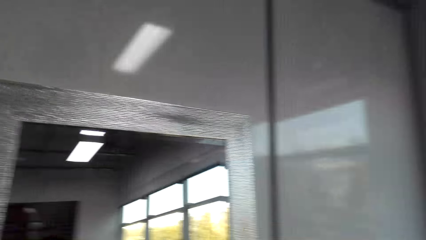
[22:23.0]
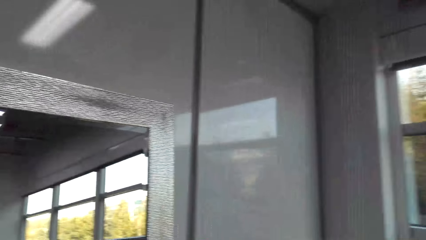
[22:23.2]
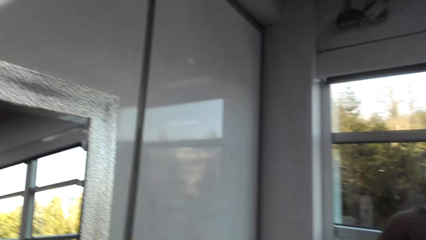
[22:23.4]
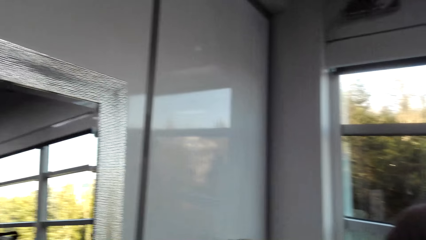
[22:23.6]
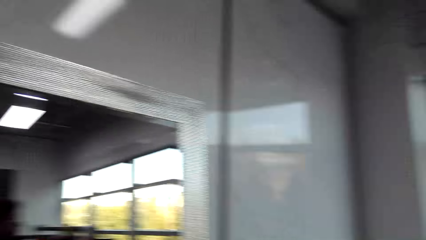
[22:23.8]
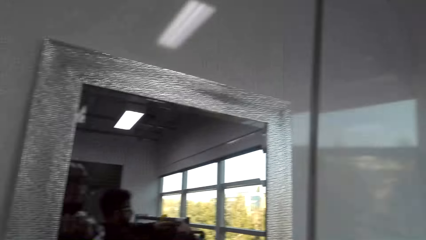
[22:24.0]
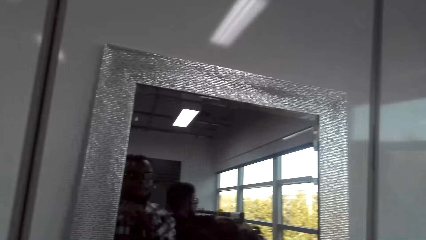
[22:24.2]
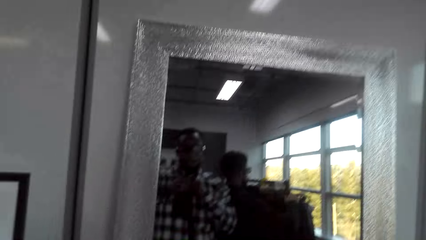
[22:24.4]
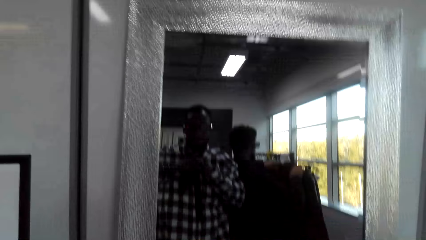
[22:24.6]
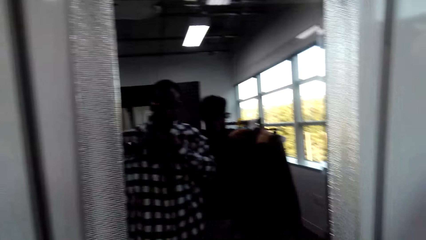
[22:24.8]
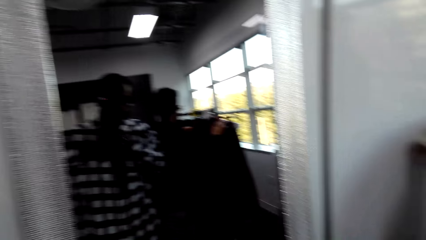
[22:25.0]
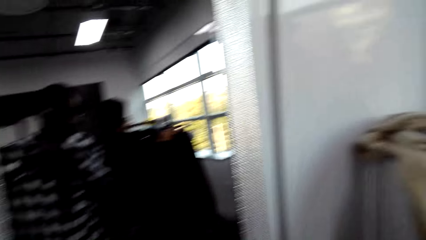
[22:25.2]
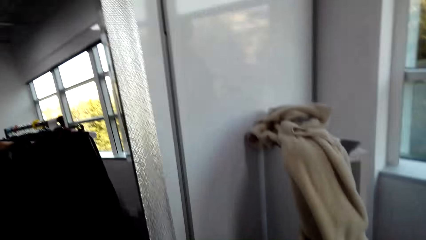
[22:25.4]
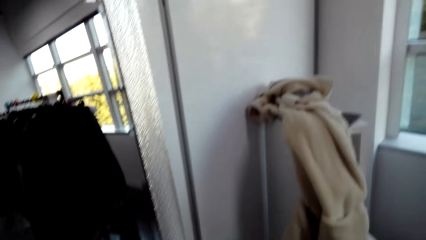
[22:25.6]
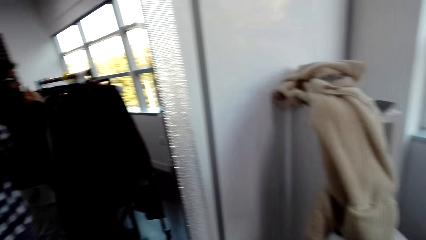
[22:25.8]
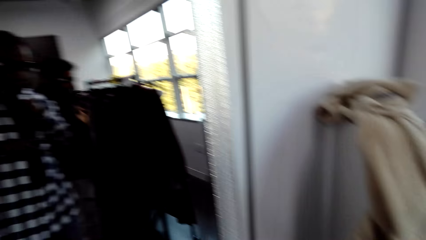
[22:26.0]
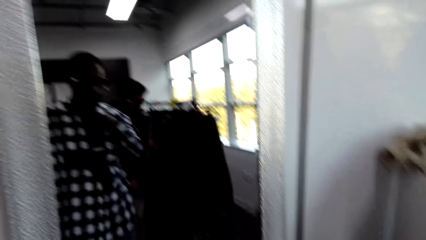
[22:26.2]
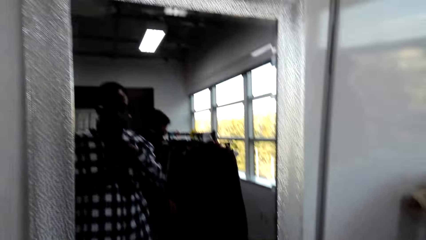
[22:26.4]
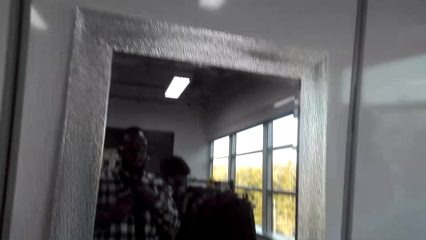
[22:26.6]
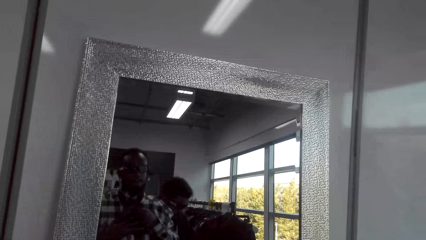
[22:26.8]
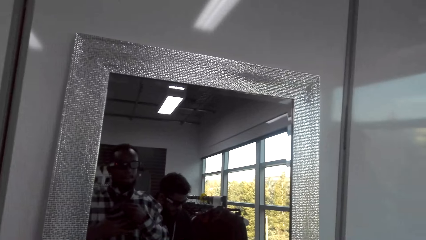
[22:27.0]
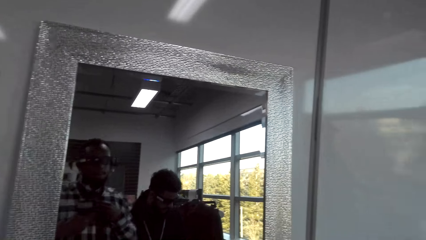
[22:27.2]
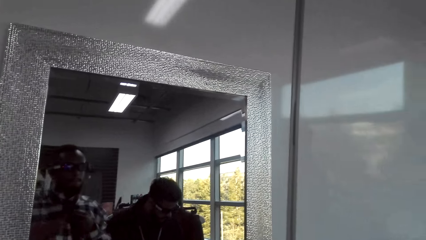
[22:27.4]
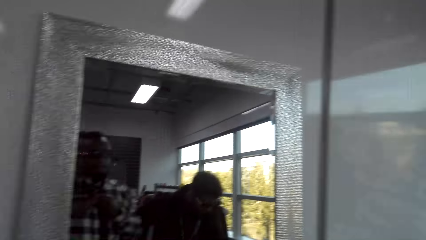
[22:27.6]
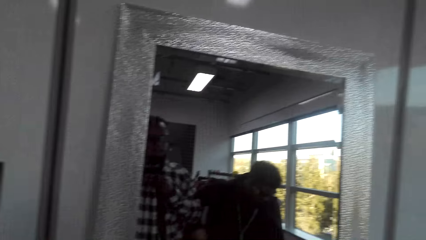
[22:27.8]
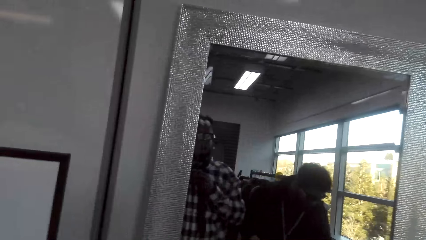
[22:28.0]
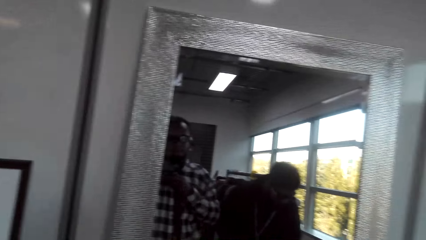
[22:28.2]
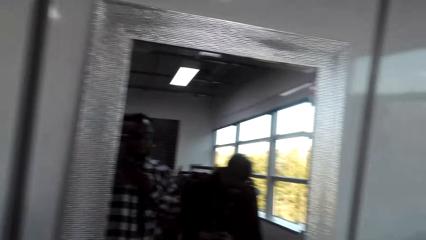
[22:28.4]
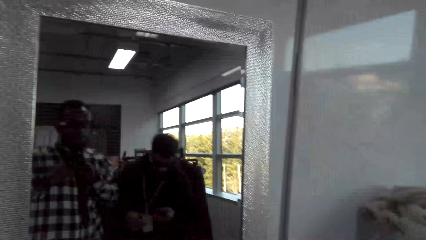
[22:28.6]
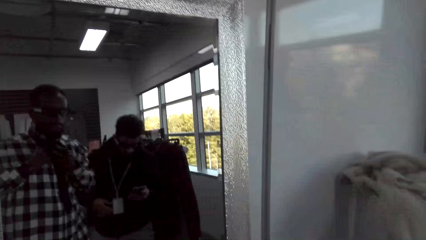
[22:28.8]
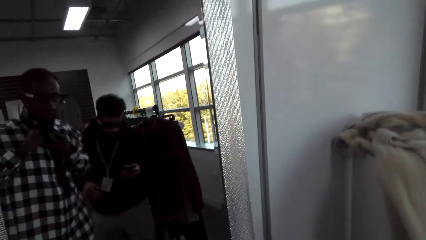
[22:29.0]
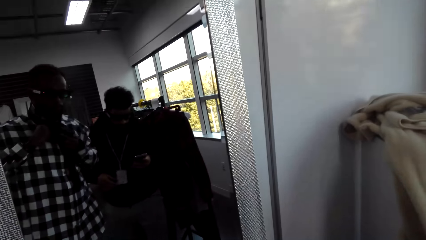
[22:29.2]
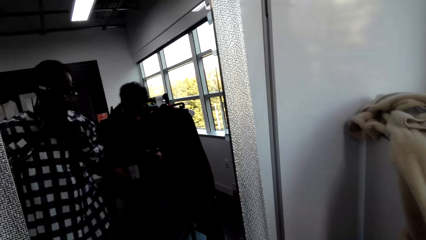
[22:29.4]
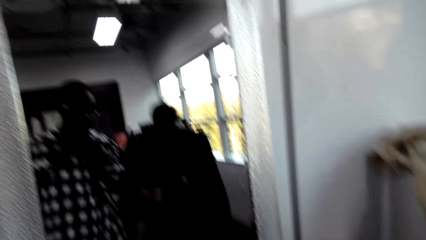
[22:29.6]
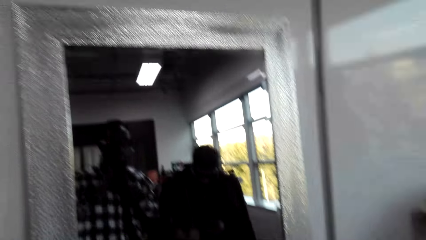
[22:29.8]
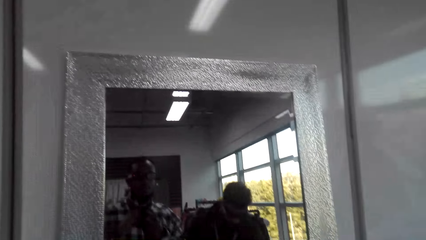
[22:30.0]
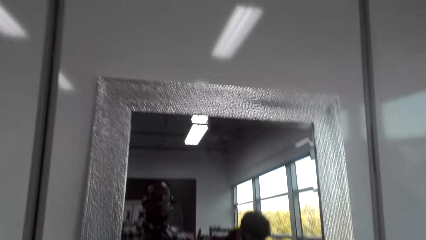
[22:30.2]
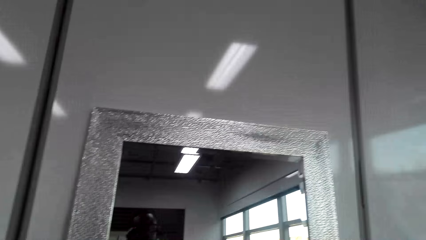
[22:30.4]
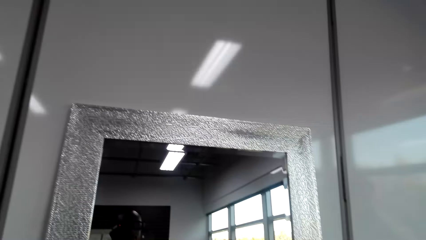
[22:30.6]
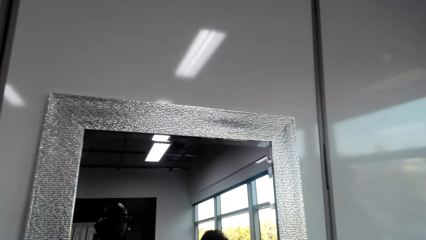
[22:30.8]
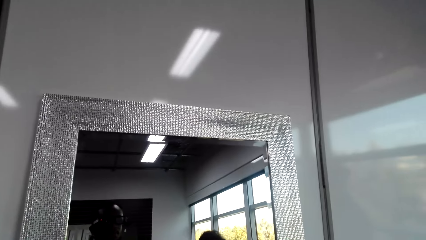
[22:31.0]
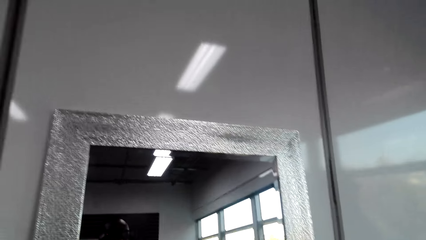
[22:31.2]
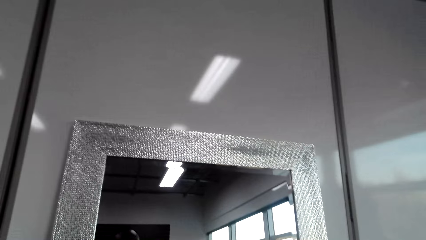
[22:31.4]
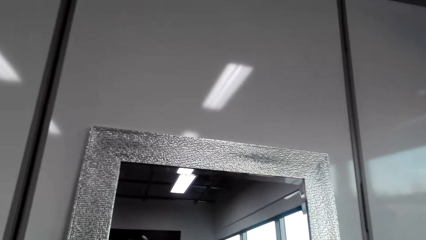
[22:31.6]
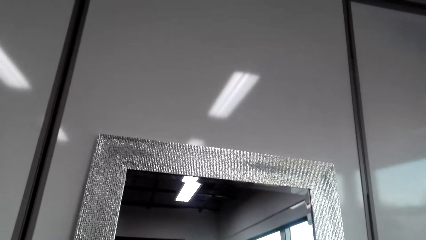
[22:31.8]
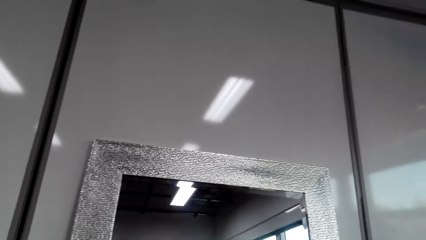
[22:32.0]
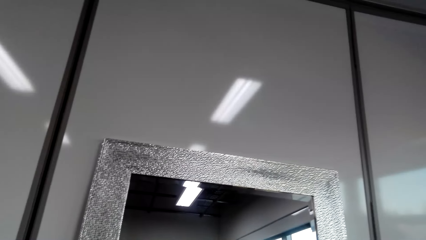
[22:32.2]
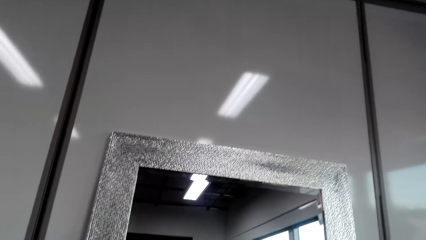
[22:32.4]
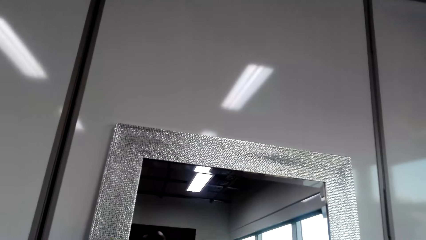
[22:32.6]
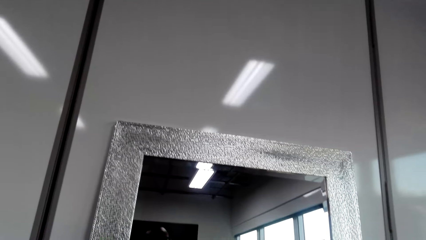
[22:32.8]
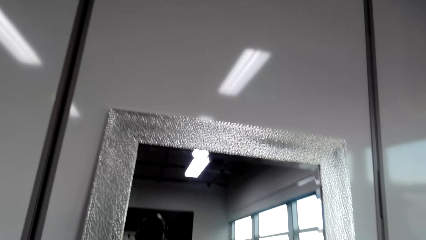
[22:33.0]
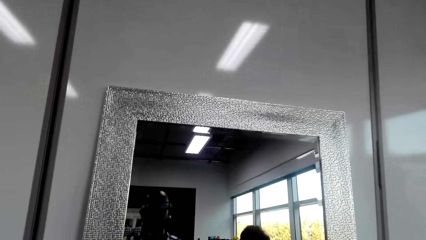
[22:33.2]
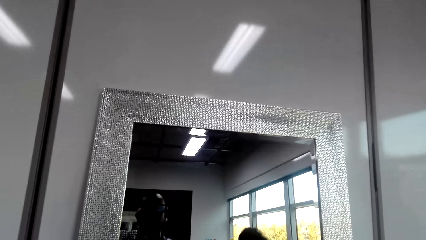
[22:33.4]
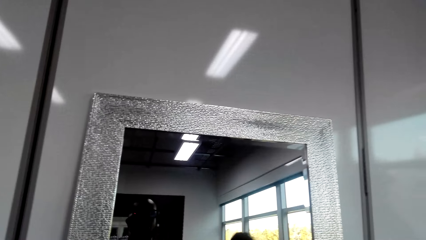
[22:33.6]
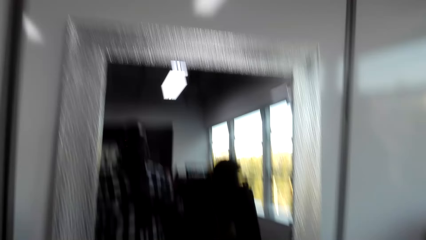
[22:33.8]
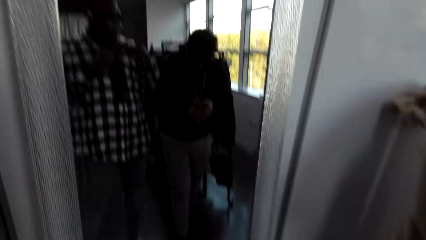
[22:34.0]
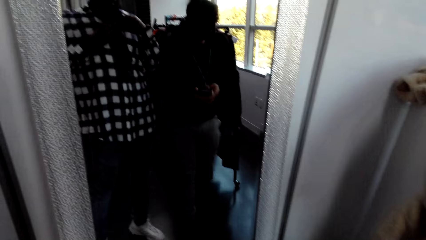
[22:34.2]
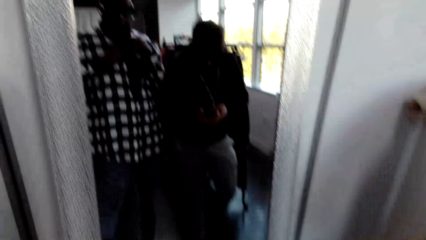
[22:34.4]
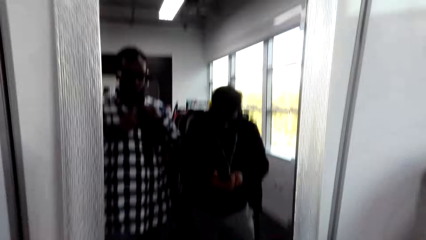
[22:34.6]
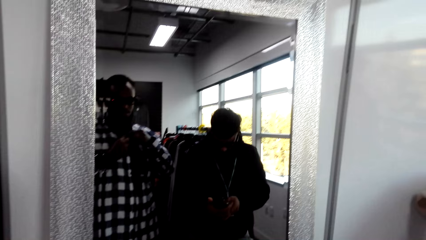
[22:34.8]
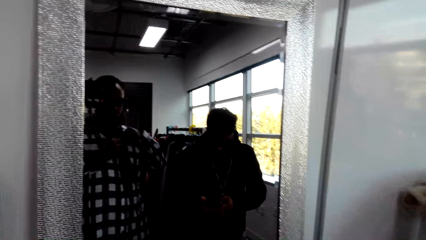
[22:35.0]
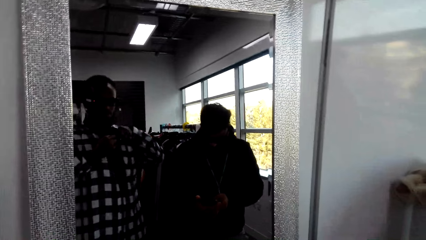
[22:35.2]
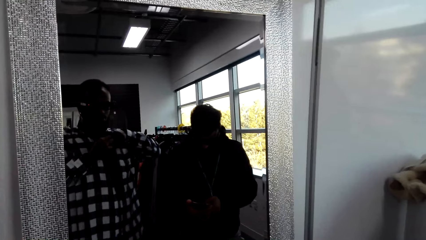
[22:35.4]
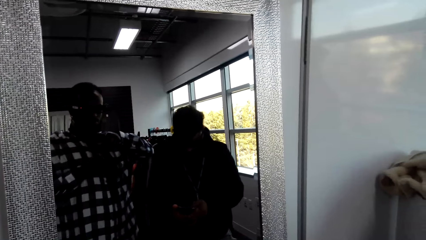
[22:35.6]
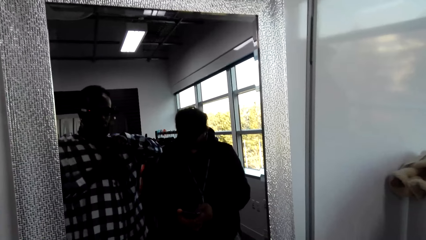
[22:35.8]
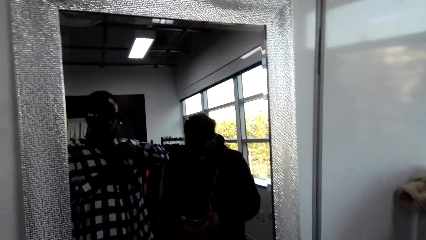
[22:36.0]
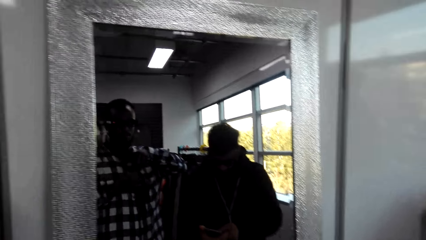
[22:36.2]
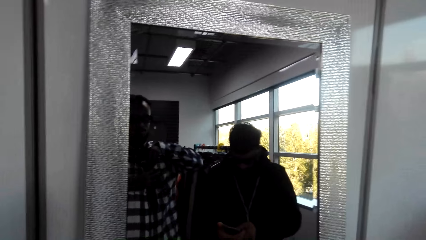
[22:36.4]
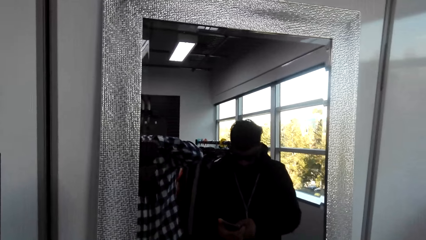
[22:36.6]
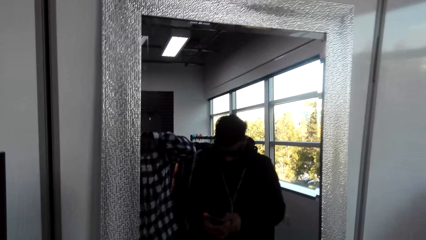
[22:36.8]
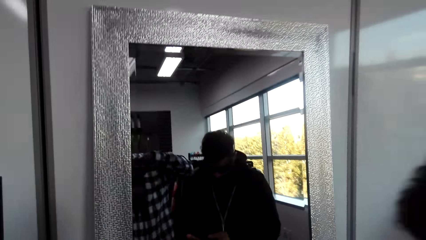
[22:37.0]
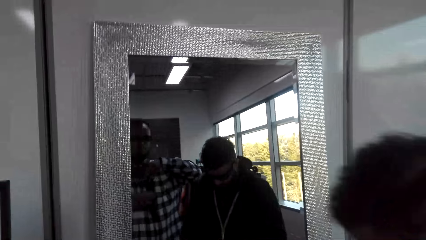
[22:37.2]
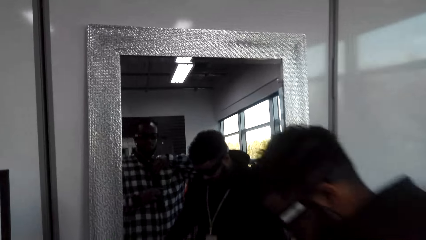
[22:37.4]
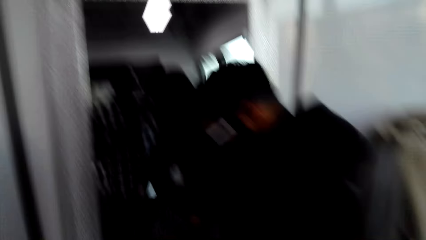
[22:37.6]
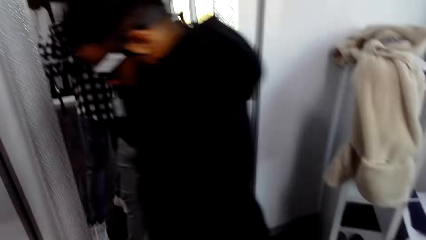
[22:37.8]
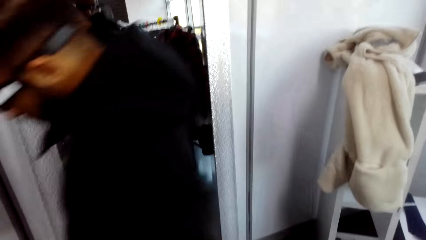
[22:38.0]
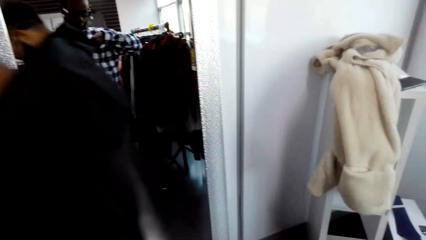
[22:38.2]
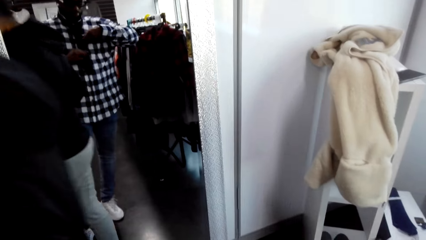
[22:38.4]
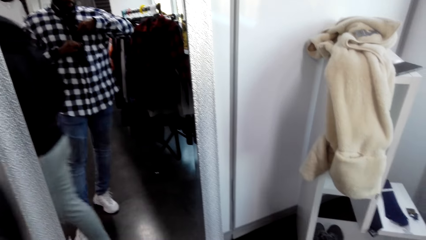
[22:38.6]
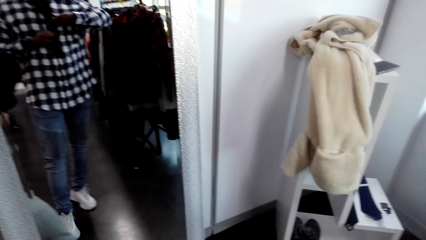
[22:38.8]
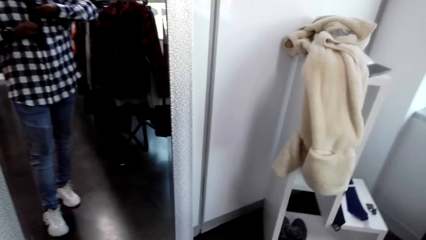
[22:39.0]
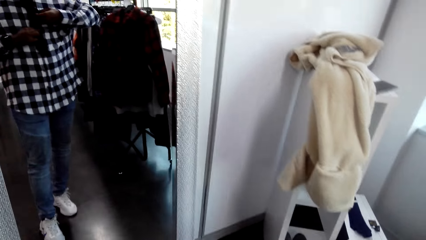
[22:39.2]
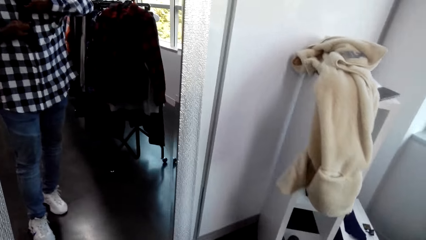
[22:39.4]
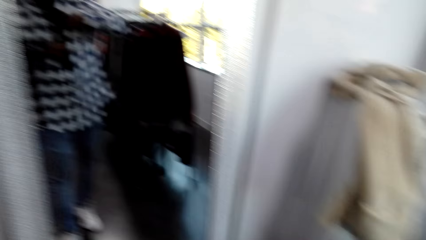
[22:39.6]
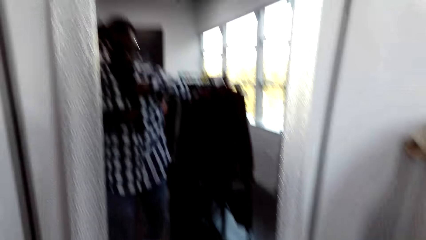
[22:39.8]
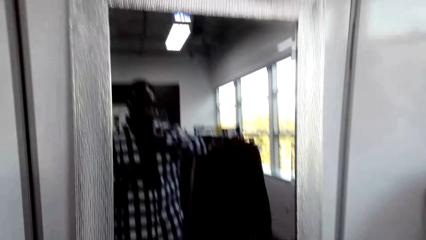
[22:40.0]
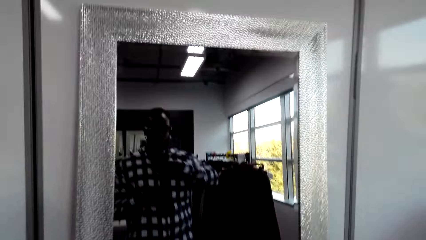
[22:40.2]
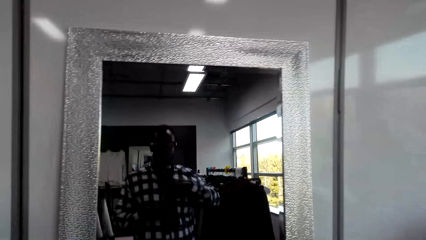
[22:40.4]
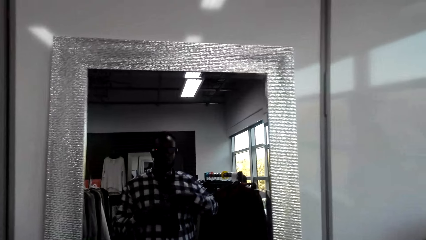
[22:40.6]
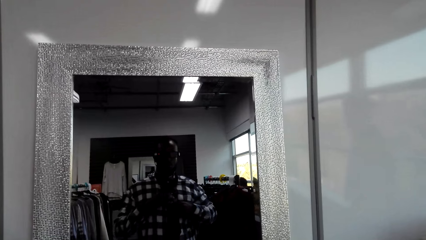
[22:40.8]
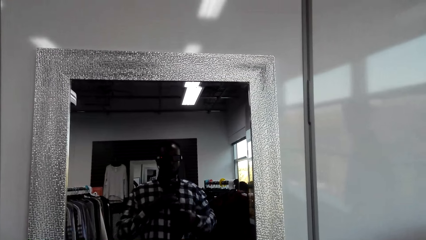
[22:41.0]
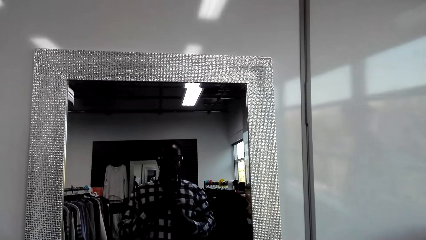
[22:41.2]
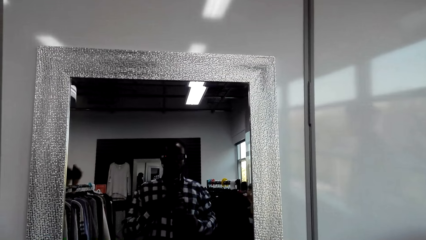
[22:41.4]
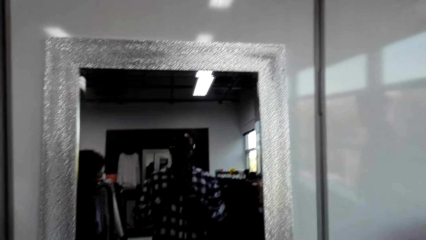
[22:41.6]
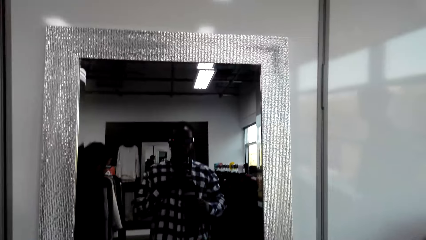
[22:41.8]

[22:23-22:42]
The camera wearer looks at the mirror. A man moves near the camera wearer and passes next to the camera wearer. The man walks around the room. The camera wearer ties a tie on his neck.
